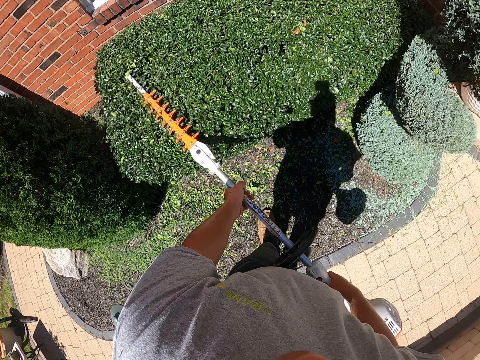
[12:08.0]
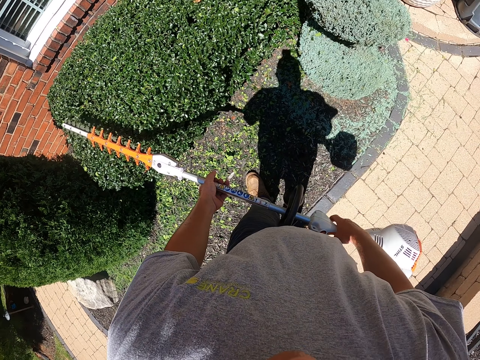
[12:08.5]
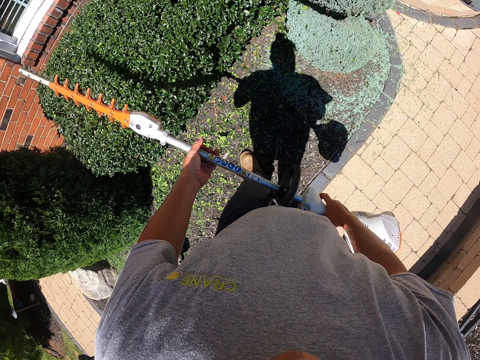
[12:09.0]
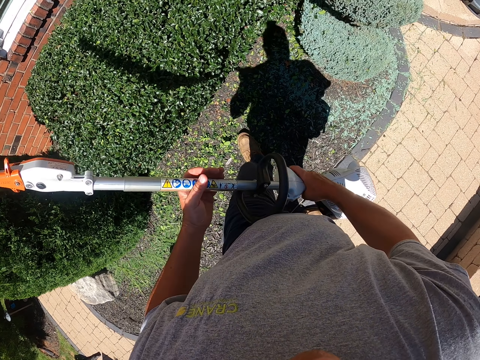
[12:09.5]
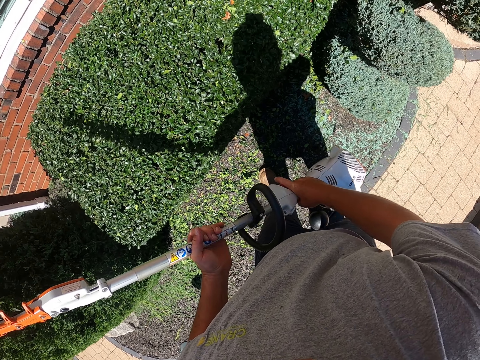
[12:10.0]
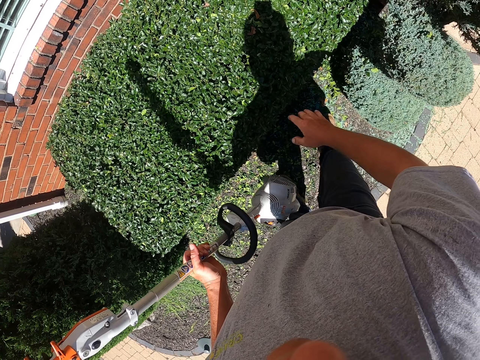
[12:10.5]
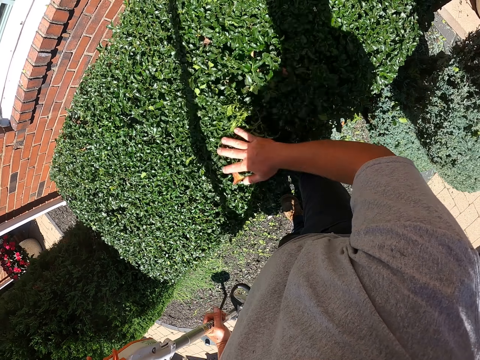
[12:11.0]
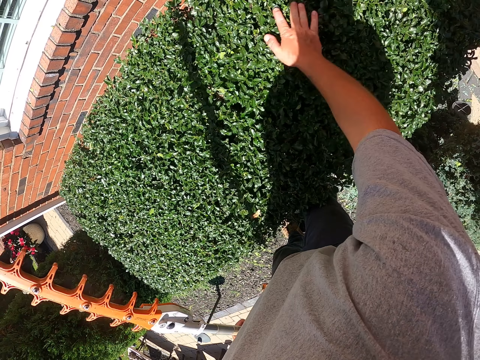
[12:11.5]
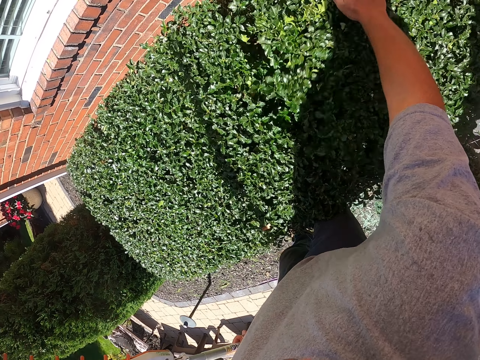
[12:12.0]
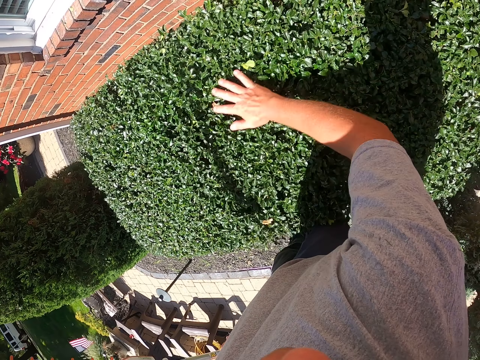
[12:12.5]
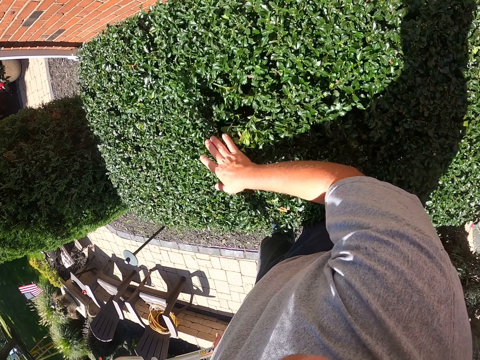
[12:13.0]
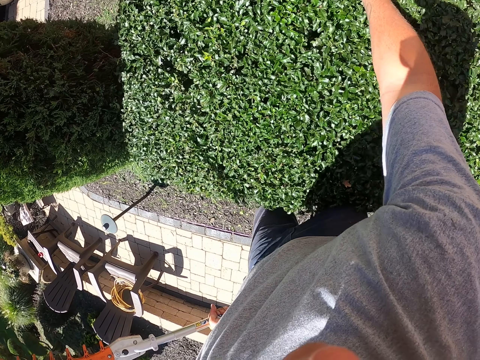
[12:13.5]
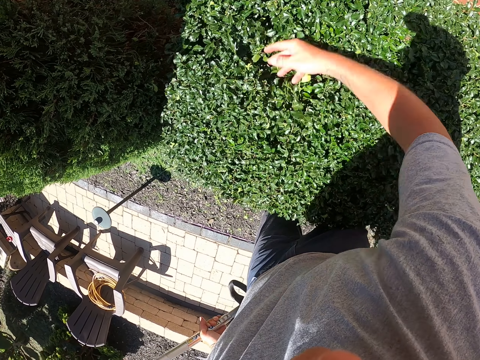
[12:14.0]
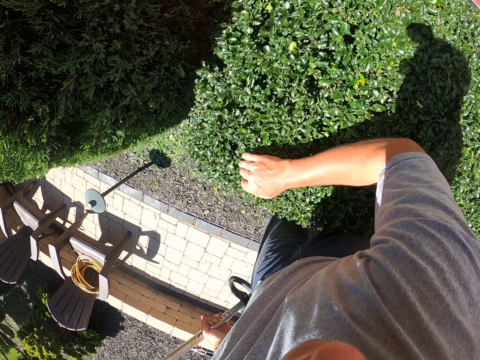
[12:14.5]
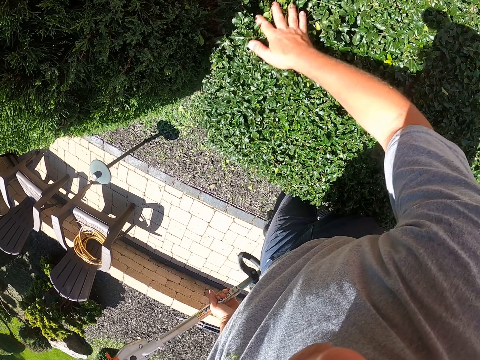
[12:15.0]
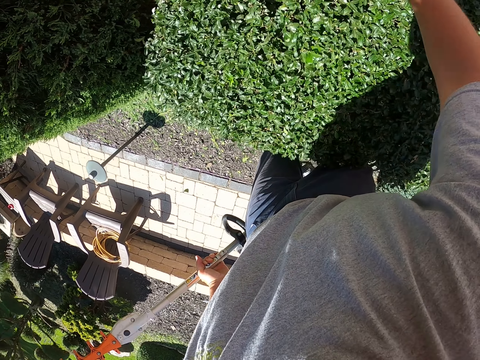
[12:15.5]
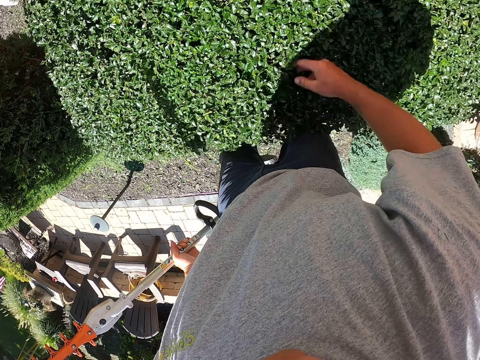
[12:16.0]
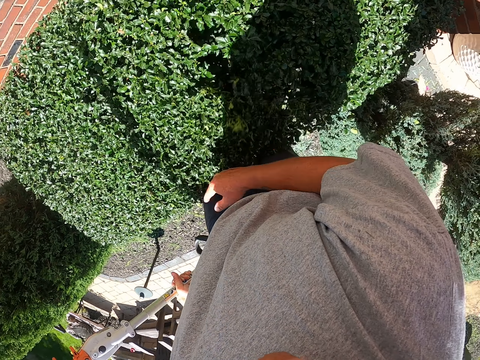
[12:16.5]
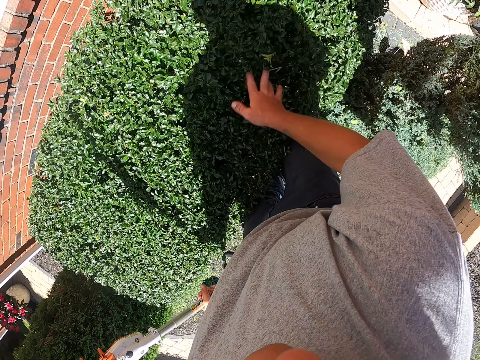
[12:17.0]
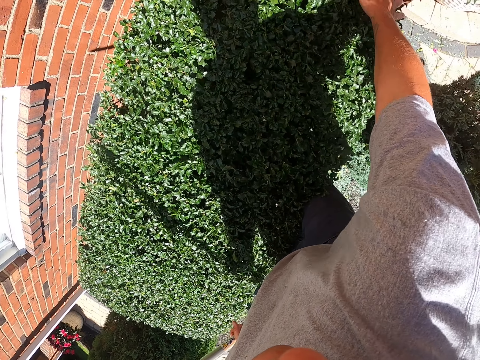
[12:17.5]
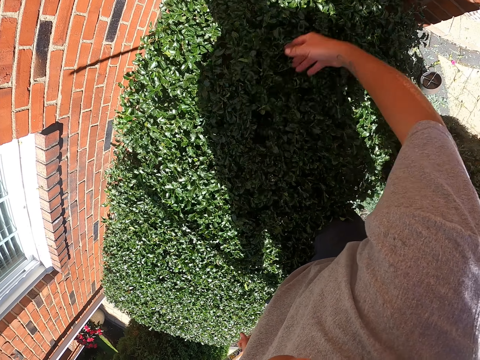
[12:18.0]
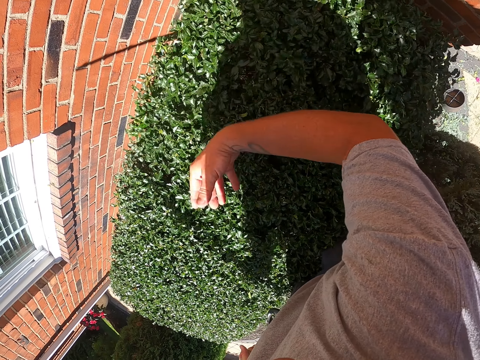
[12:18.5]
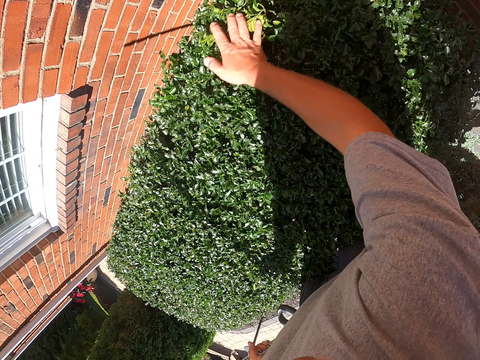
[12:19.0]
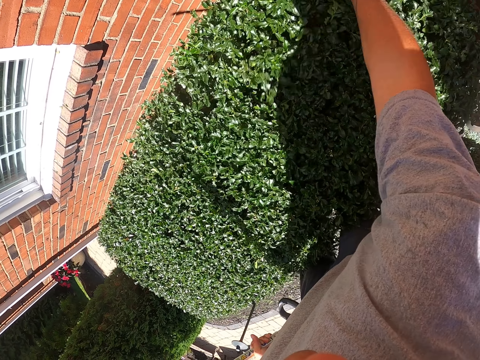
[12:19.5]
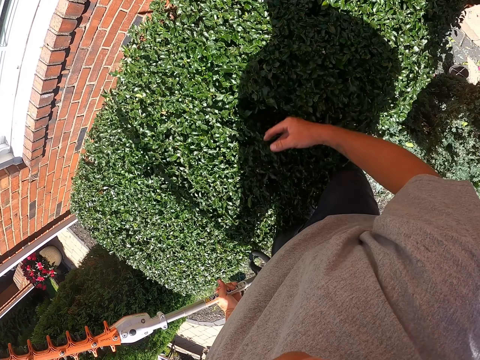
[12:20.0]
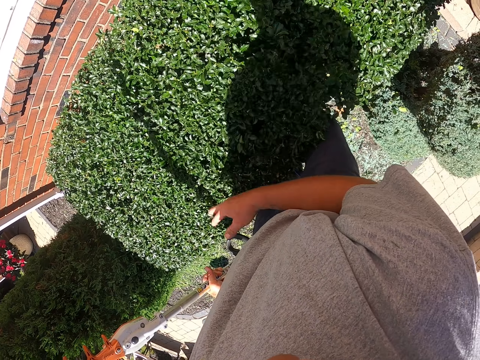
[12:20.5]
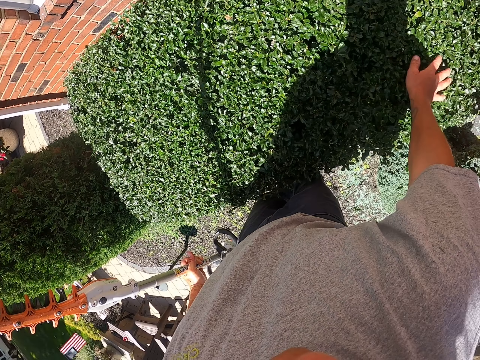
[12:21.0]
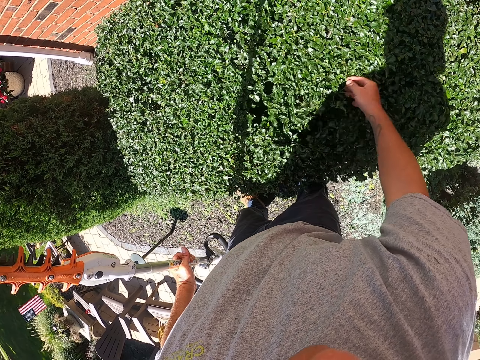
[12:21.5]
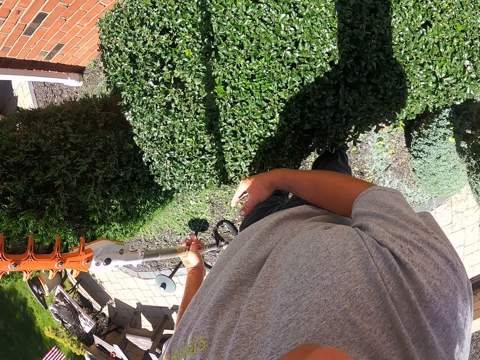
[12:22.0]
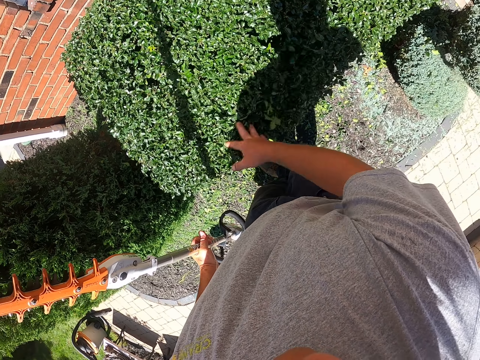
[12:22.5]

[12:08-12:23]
The camera wearer lifts the electric hedge trimmer. They shake the topiary plant. They rub a hand on the flower.

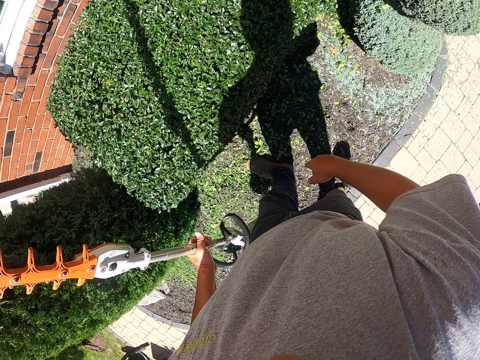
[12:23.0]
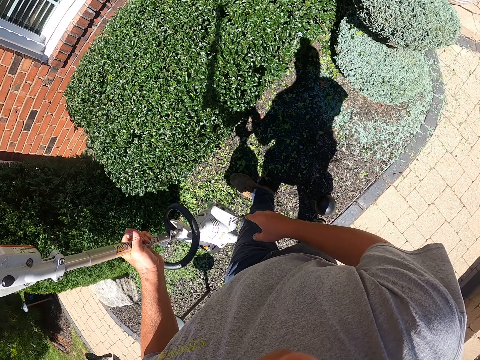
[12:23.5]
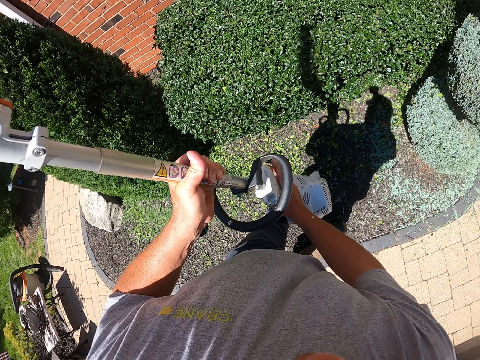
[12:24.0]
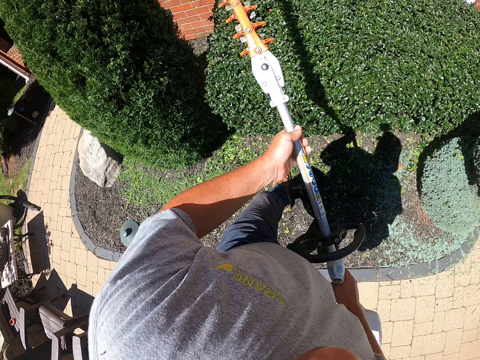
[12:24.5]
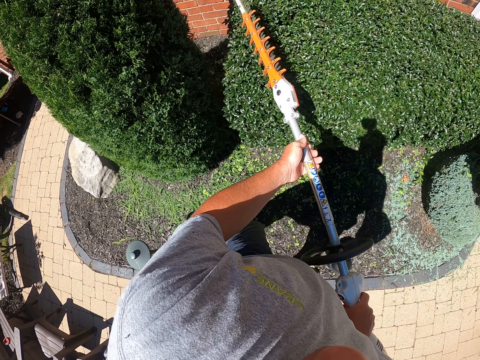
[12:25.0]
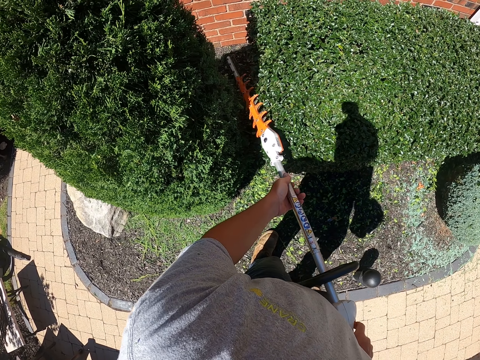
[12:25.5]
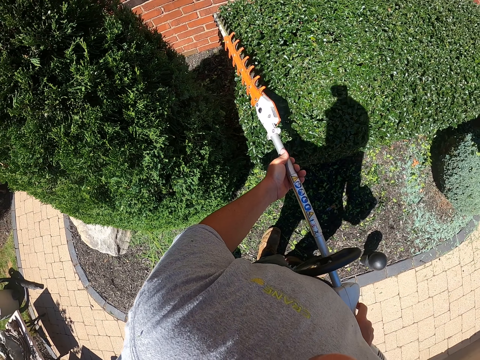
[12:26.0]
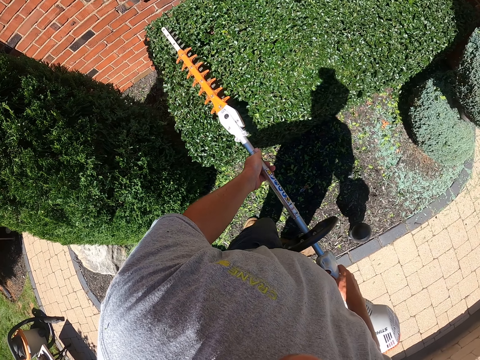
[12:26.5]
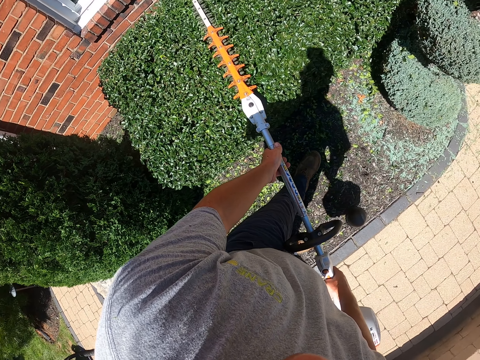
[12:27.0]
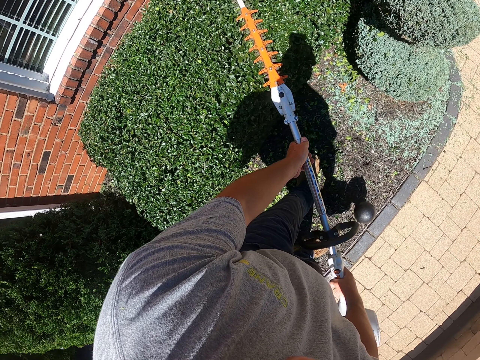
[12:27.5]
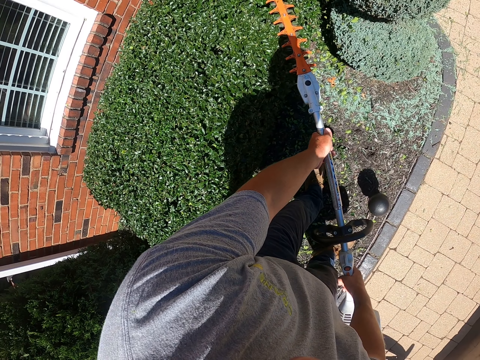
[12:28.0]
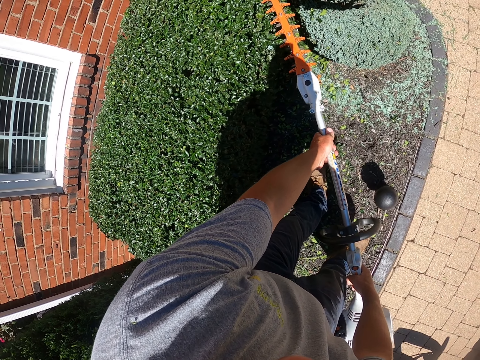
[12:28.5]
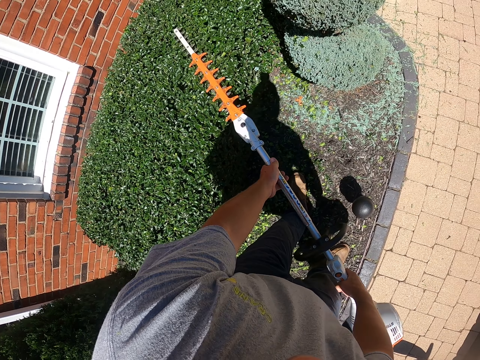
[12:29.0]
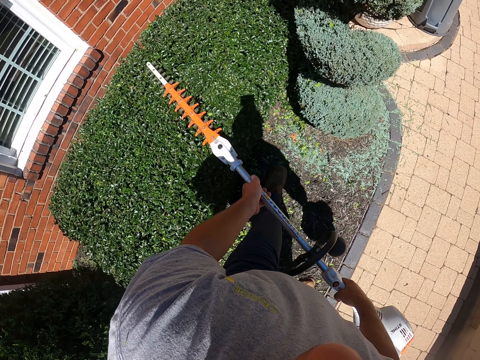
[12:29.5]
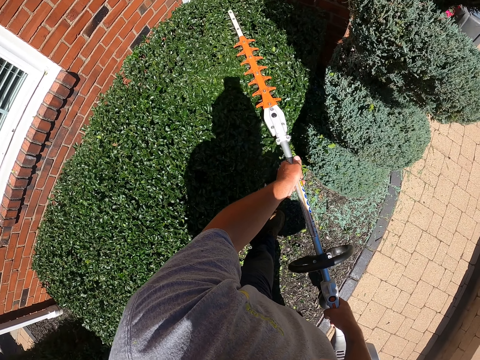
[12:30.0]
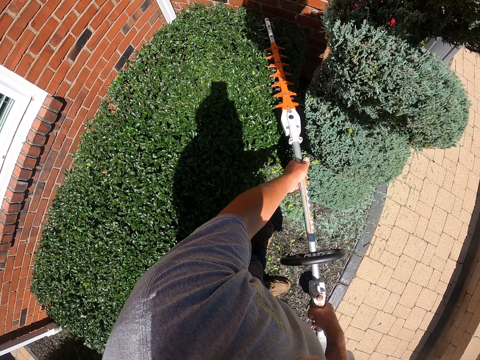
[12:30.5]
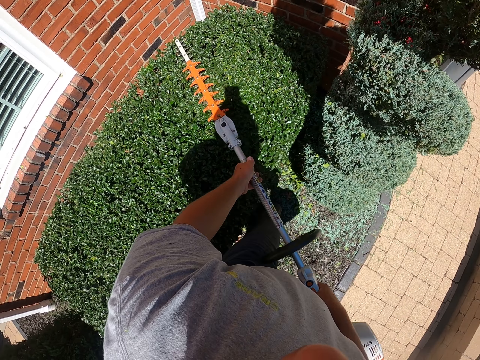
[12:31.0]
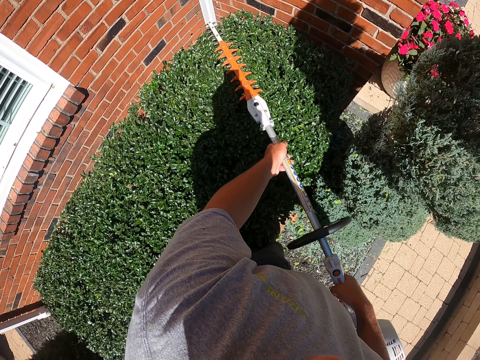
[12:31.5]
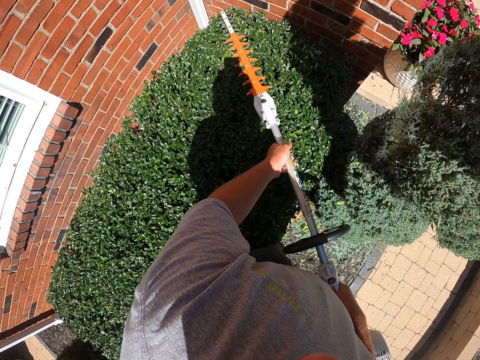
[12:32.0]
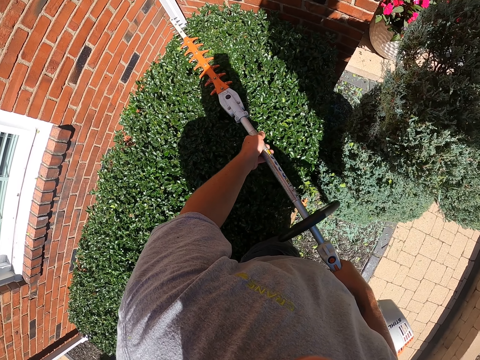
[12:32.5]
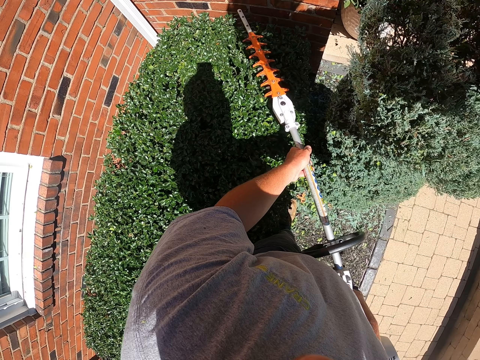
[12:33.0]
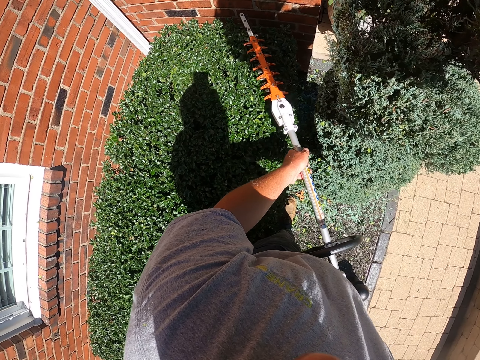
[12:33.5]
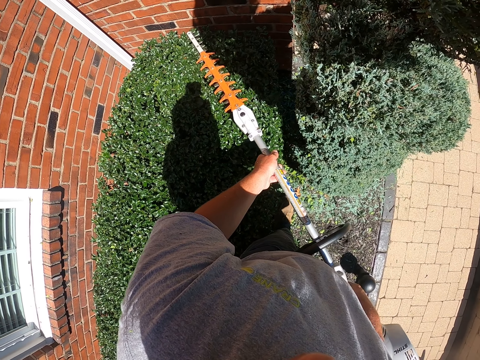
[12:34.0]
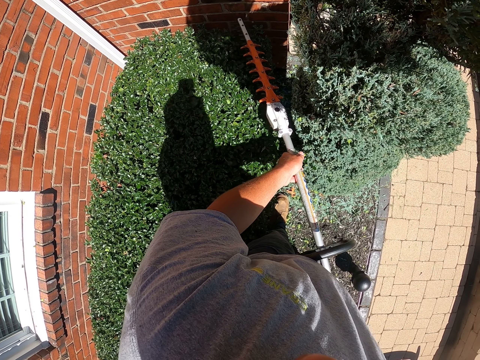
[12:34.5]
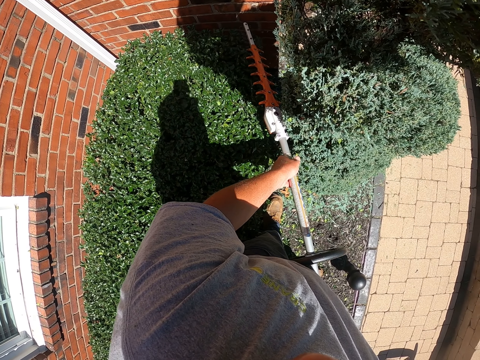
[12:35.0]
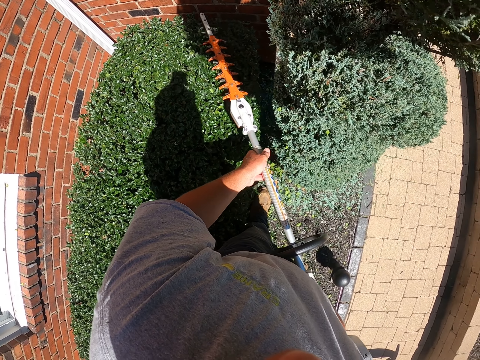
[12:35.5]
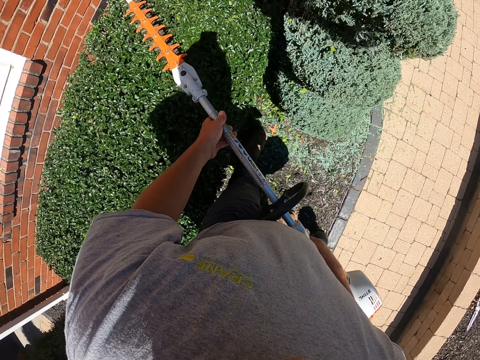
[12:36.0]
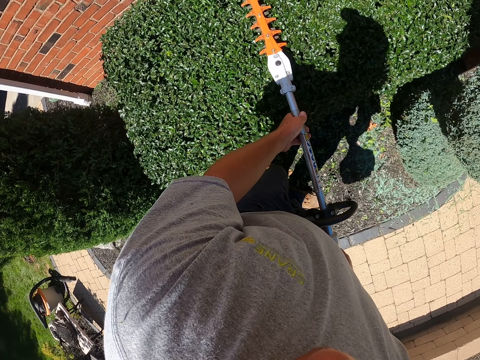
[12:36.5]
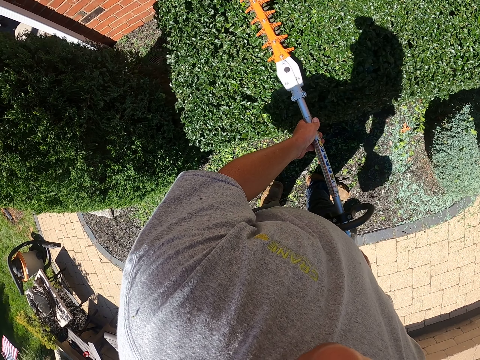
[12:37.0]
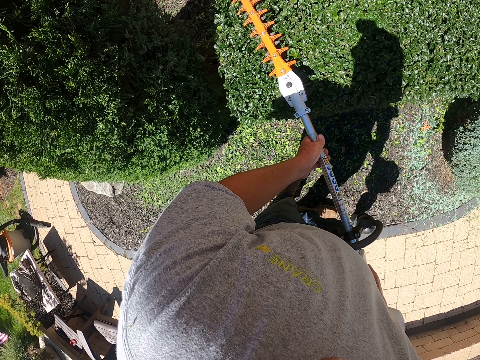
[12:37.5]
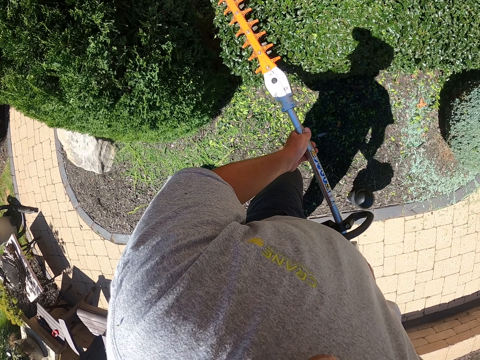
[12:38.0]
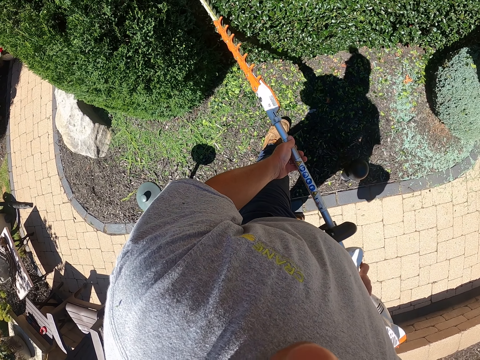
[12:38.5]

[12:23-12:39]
The camera wearer trims the flowers using a hand held garden grass trimmer.
